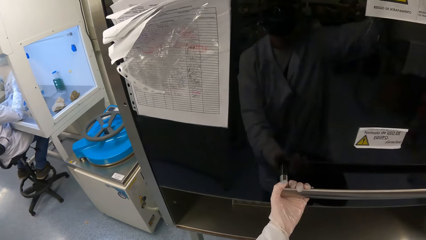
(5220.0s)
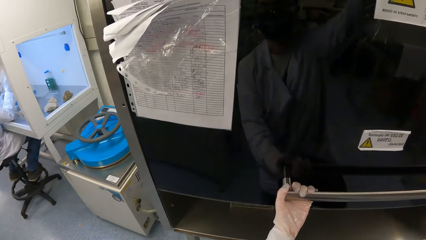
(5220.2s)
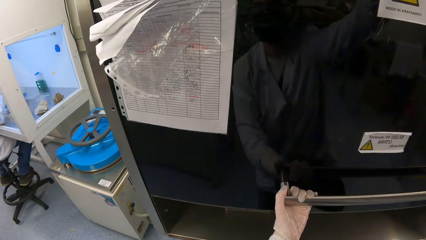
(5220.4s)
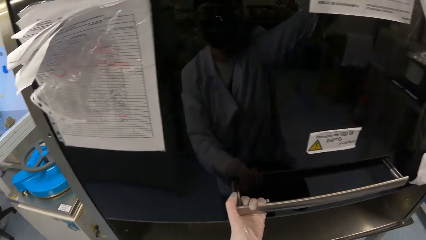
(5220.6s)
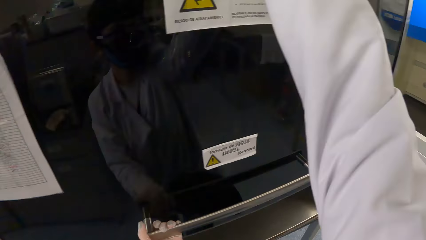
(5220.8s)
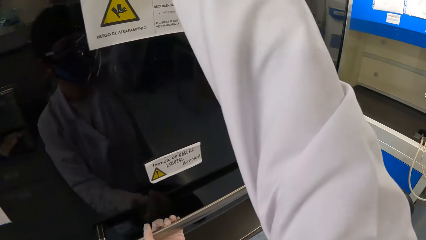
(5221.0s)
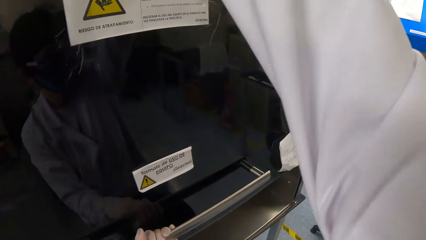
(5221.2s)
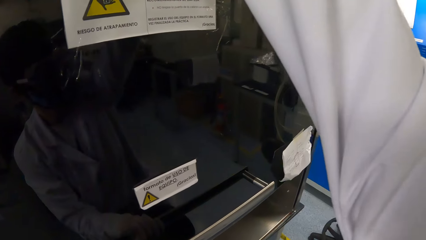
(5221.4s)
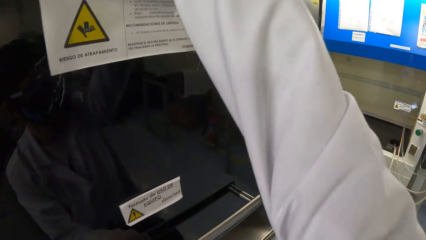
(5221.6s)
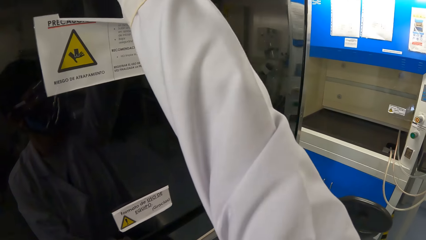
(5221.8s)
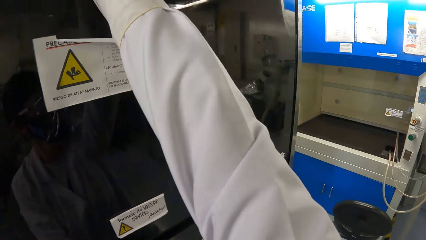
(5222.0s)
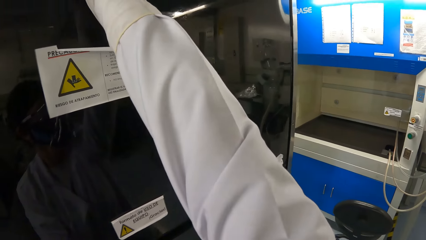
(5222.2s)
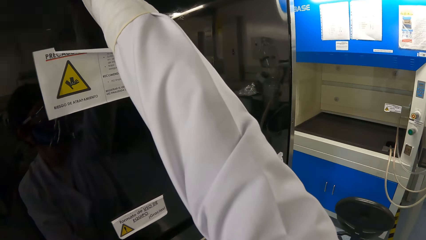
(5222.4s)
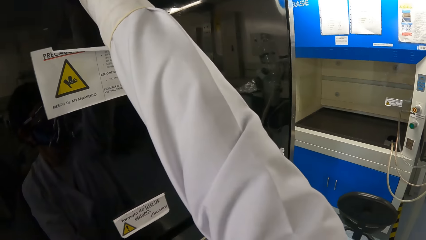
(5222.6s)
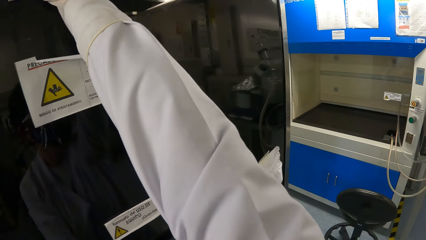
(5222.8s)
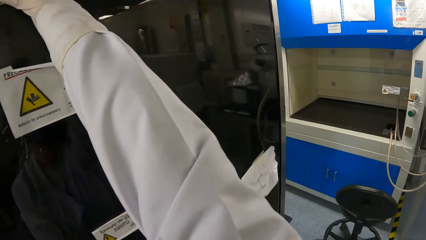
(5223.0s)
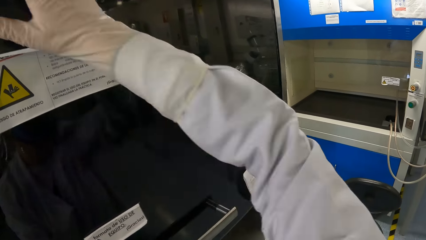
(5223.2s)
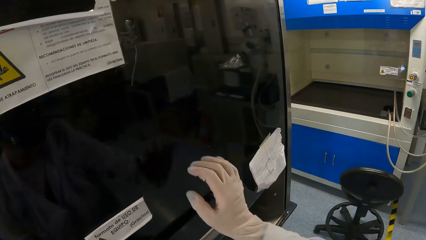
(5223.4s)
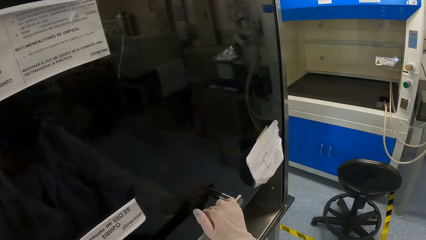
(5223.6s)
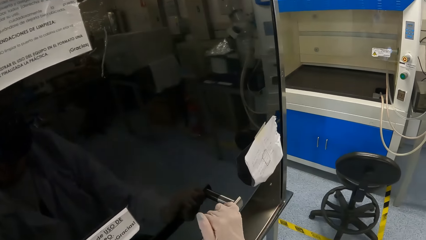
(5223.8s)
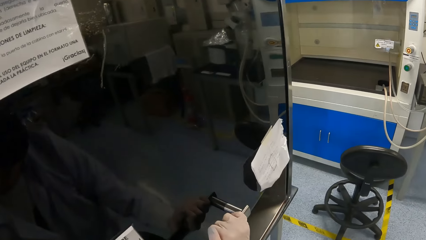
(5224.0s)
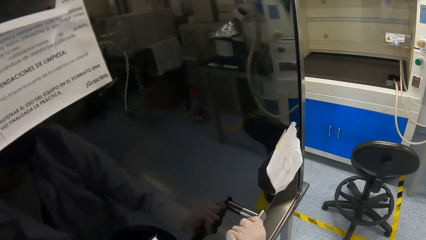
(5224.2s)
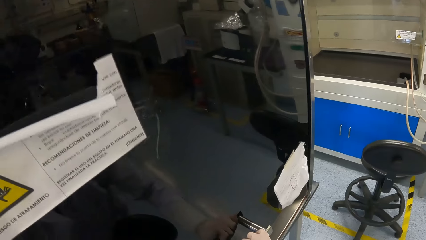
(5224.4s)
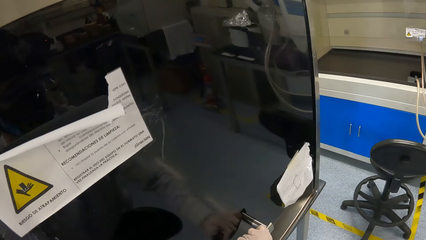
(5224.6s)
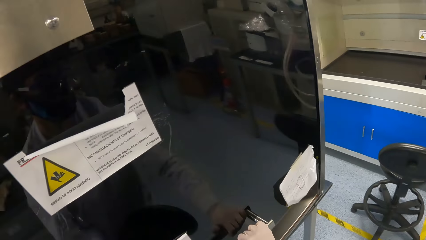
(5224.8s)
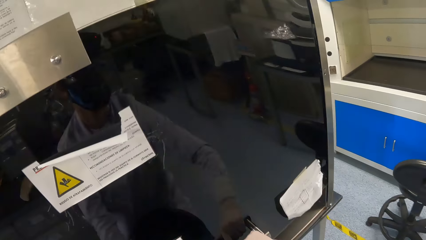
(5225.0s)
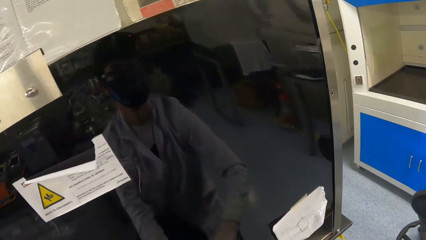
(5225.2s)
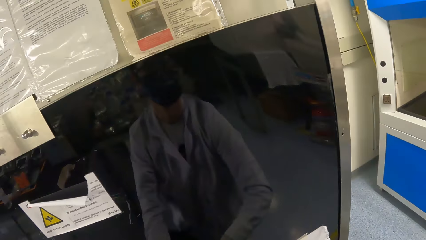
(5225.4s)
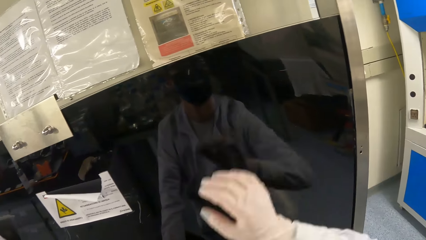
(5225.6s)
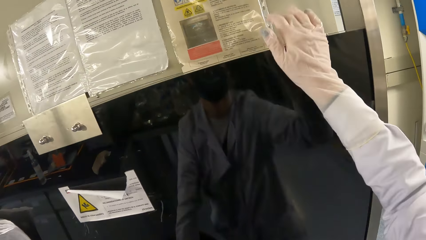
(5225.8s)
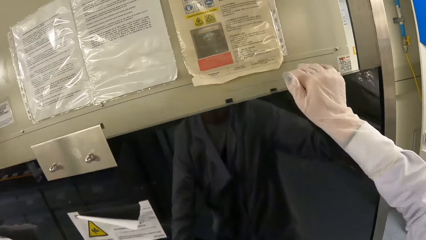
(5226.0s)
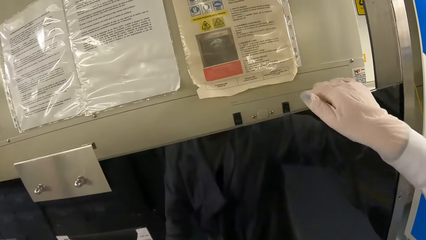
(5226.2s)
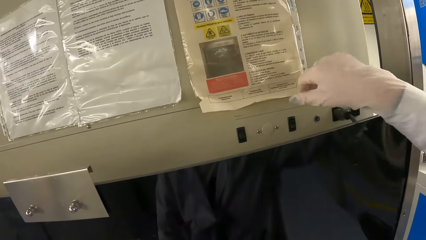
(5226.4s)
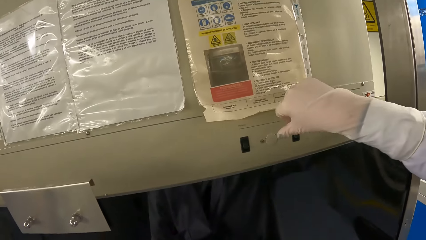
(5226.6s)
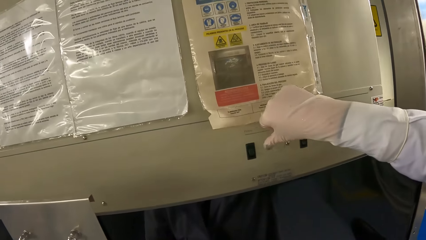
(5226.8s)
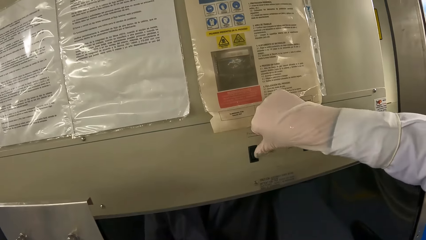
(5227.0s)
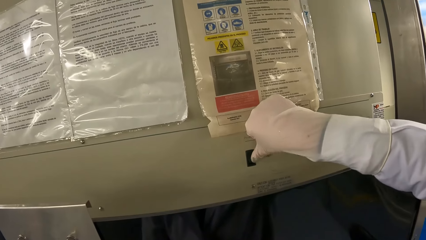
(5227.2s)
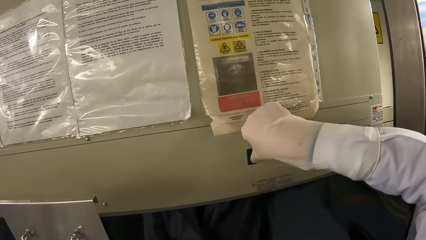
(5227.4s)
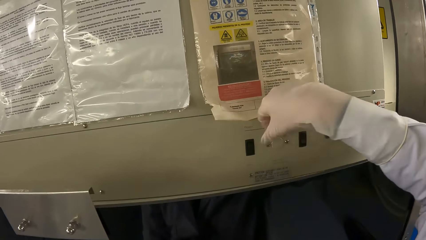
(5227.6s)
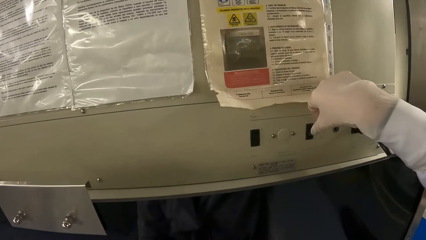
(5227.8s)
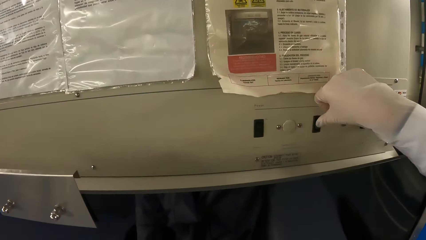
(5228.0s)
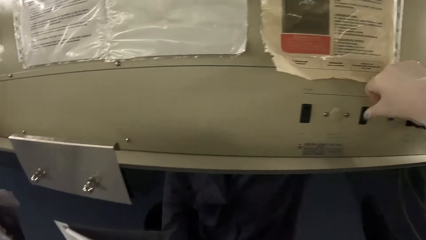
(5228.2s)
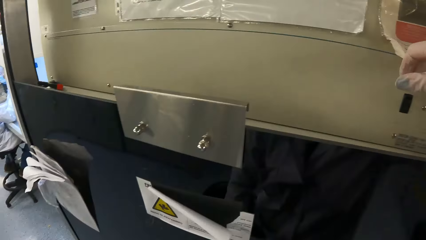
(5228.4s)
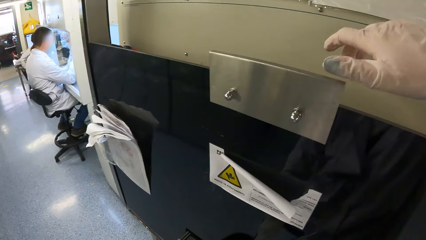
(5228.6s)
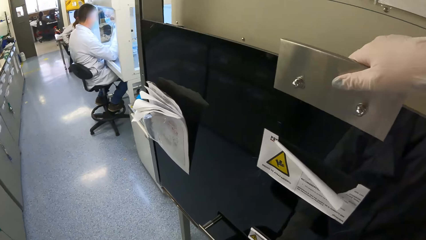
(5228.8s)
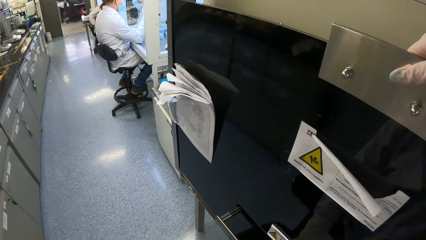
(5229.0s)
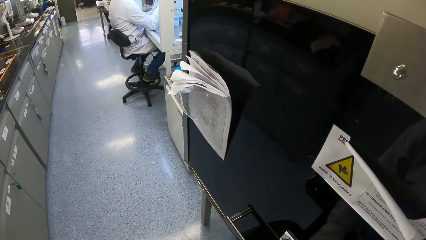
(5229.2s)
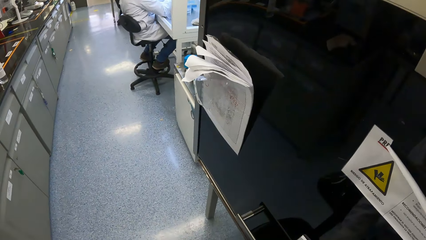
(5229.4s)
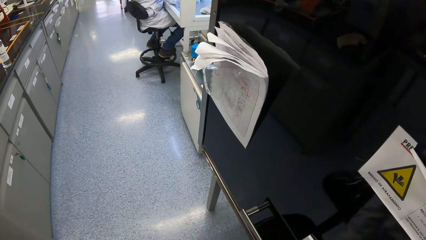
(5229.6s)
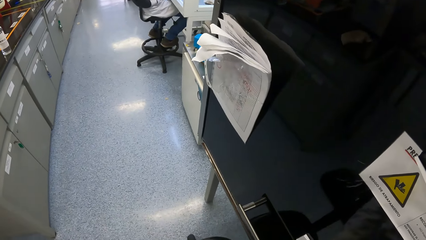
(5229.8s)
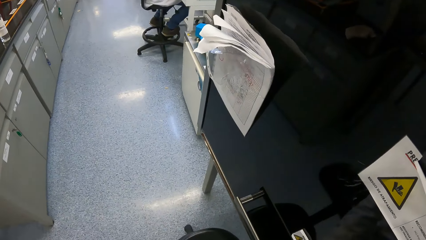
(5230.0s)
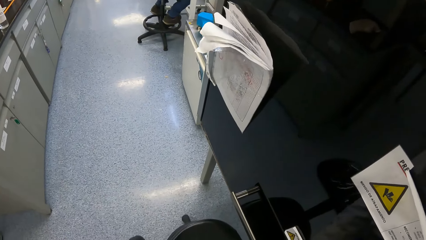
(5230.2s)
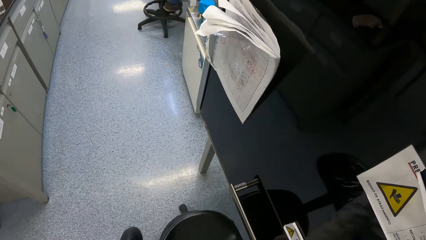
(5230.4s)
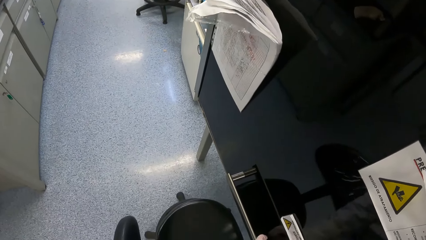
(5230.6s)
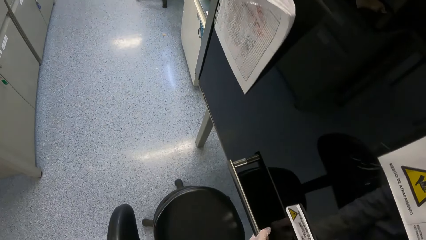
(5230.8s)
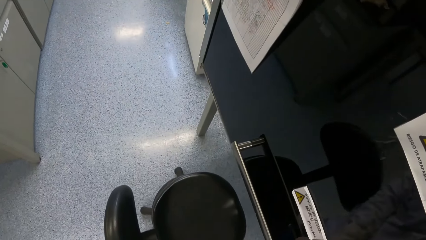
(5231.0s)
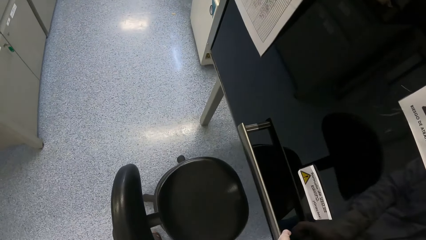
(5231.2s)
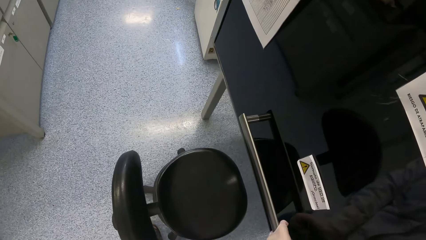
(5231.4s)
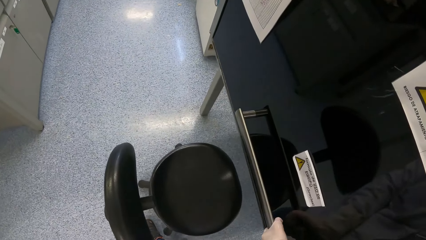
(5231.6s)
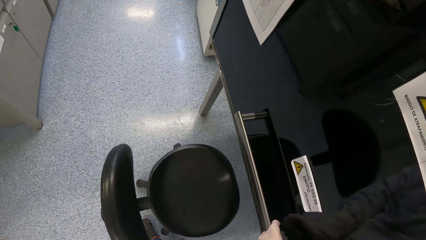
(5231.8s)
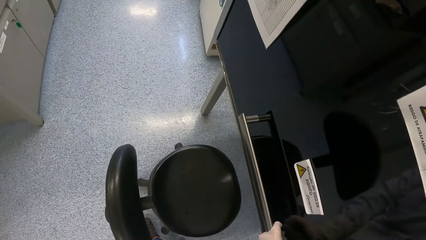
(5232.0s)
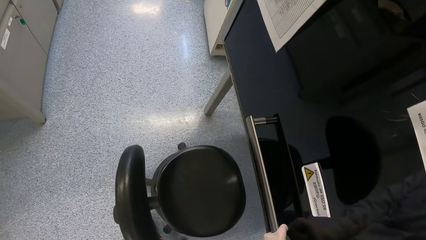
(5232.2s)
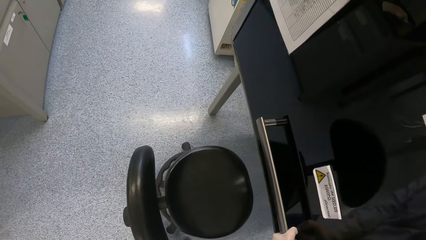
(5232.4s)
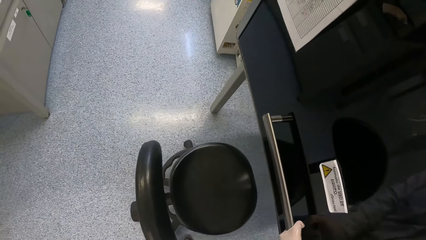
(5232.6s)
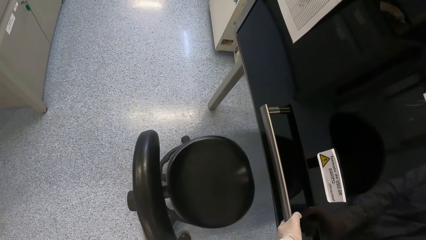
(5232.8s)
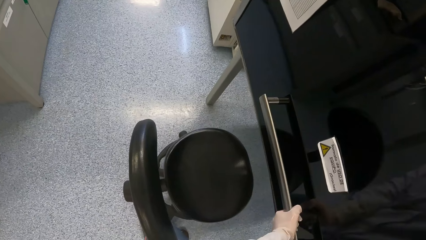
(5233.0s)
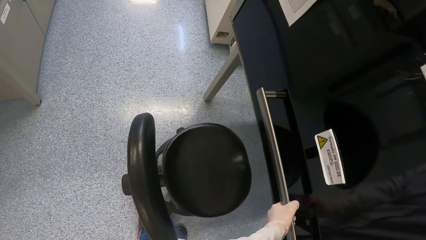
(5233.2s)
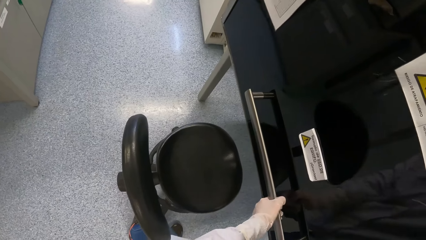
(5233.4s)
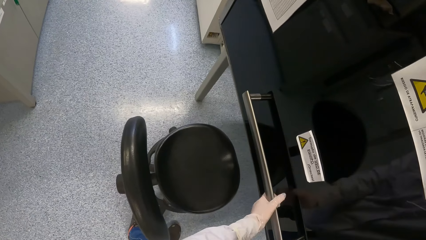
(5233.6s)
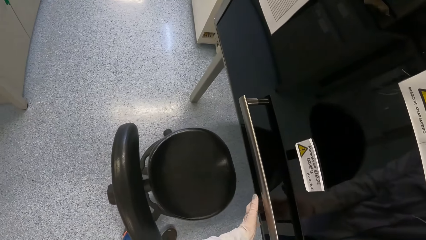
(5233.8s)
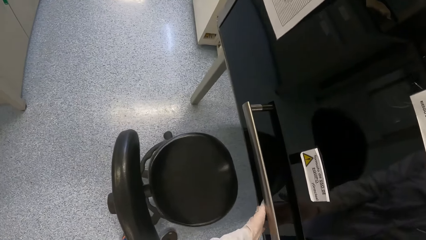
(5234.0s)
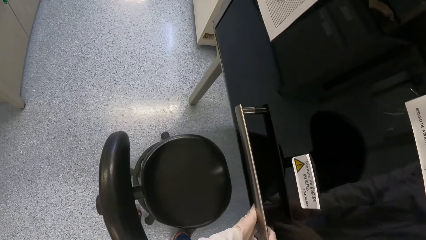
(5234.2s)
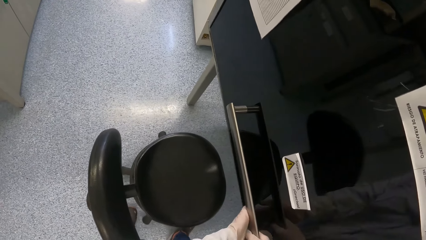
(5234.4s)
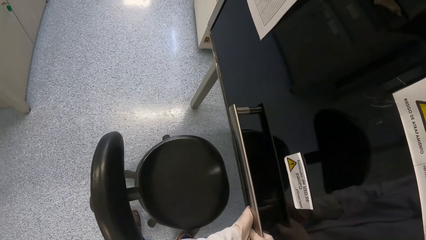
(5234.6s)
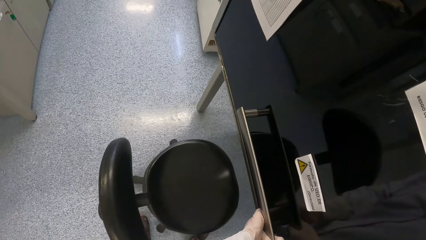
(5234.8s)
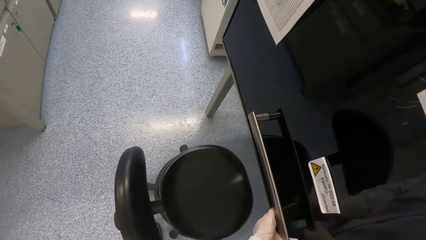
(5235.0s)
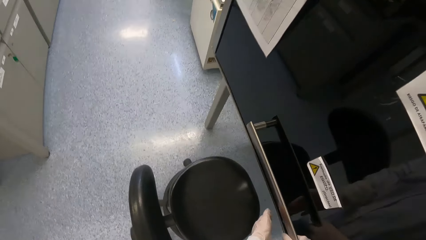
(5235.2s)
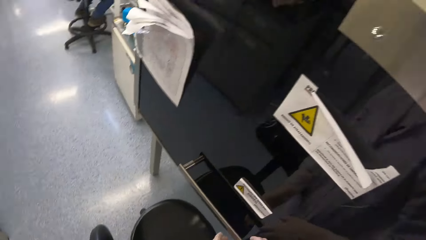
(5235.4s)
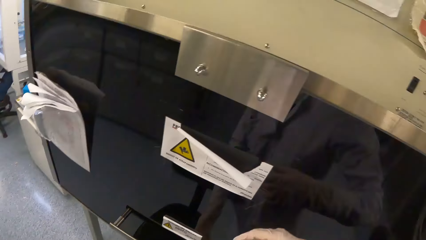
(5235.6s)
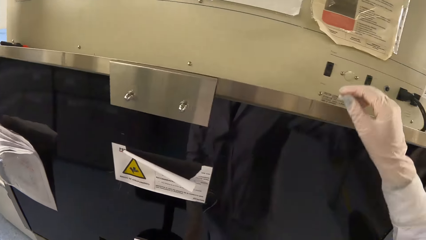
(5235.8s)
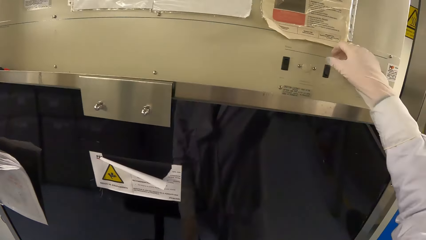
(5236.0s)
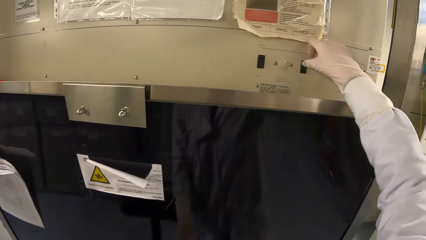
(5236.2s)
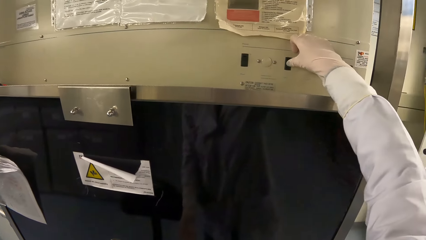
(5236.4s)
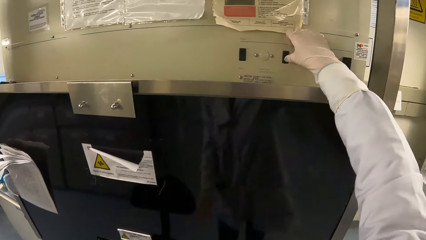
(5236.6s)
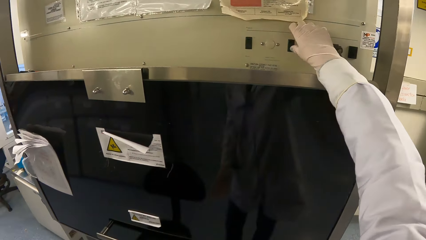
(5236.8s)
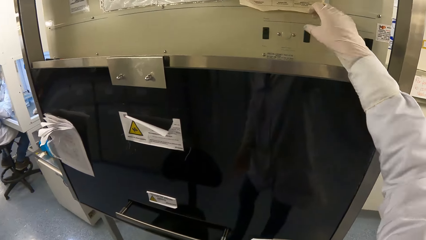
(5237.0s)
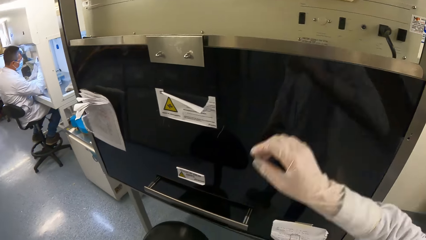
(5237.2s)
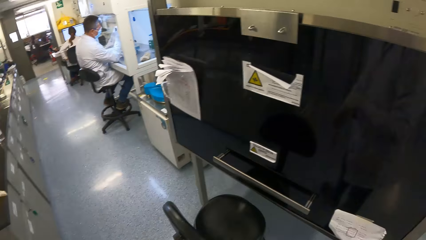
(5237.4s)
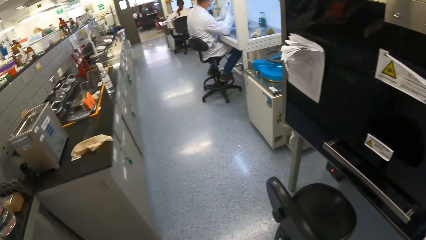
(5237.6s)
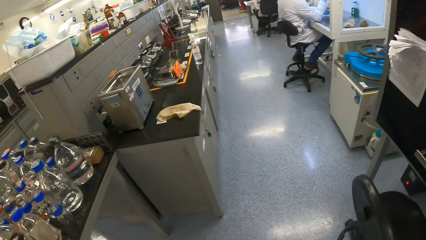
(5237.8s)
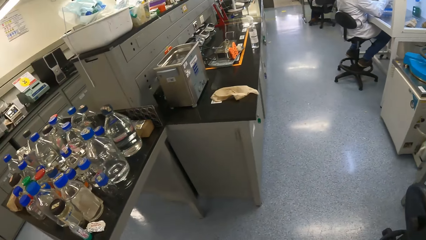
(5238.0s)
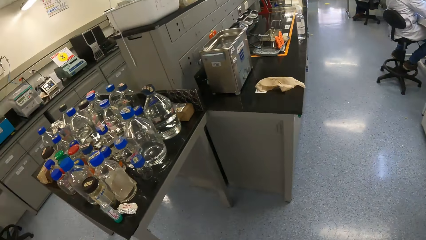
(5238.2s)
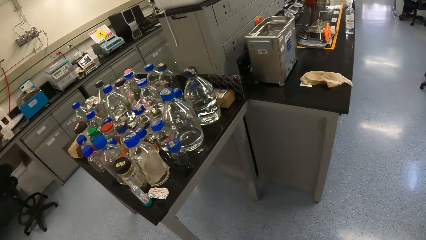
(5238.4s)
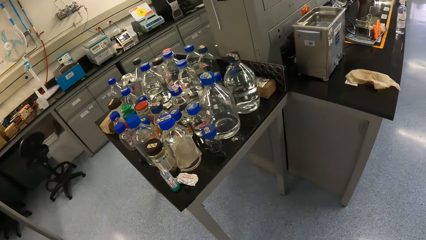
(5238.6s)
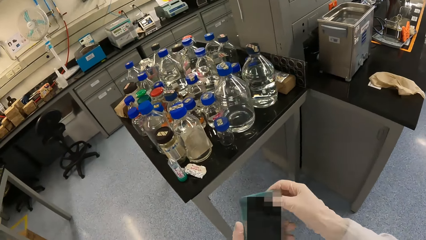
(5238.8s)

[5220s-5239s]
The camera wearer opens the storage cabinet. She drags the handle of the workstation with both hands. She operates the laboratory wall switch with her right hand. She slides the storage cabinet. She holds the storage cabinet handle with her left hand. She holds the handle of the workstation with both hands. She operates the laboratory wall switch with her right hand. She moves in the laboratory.
